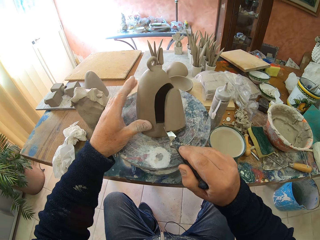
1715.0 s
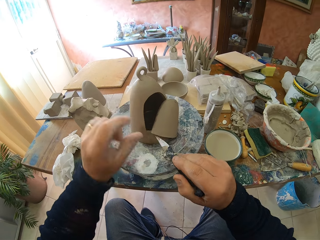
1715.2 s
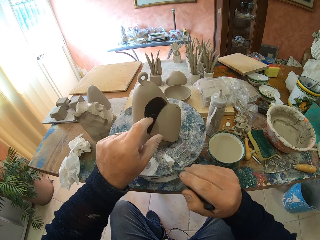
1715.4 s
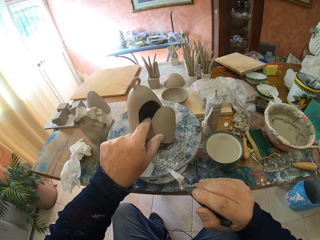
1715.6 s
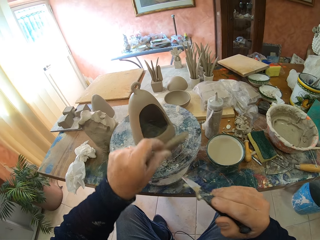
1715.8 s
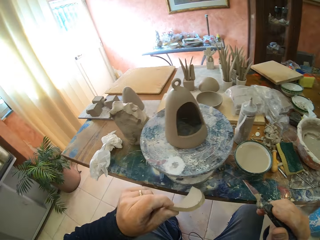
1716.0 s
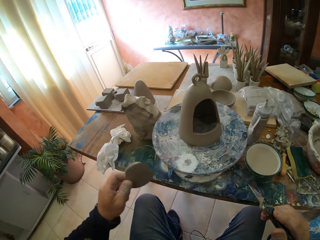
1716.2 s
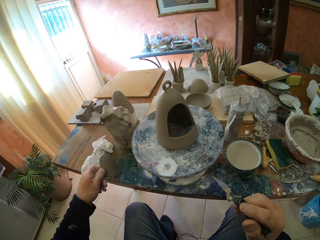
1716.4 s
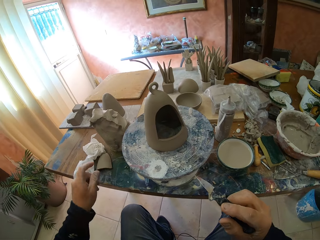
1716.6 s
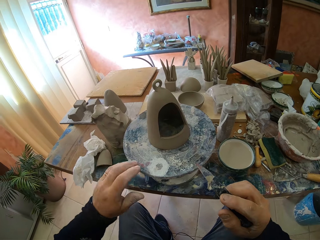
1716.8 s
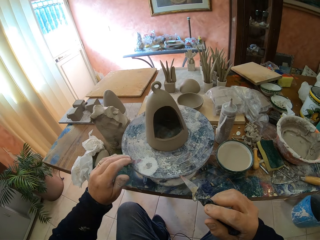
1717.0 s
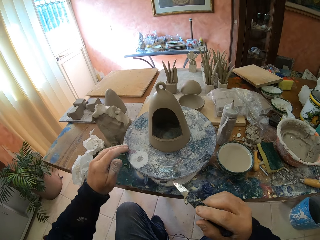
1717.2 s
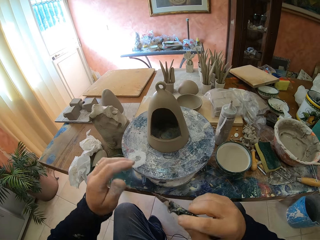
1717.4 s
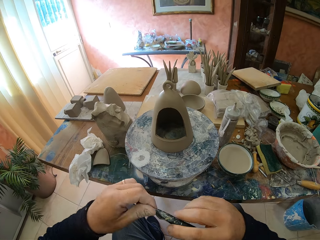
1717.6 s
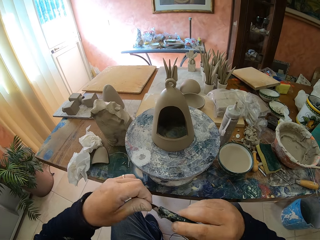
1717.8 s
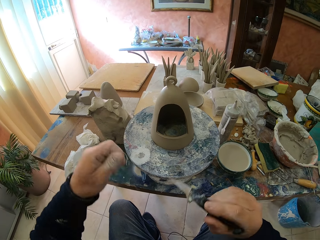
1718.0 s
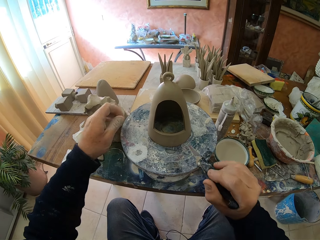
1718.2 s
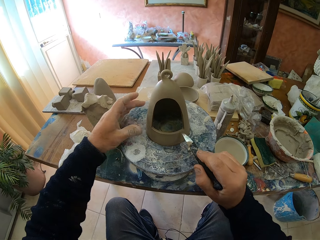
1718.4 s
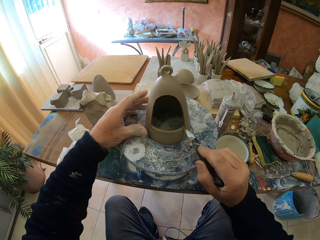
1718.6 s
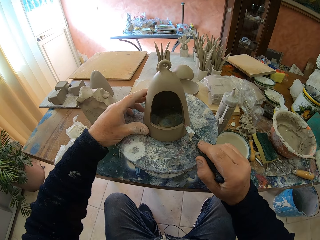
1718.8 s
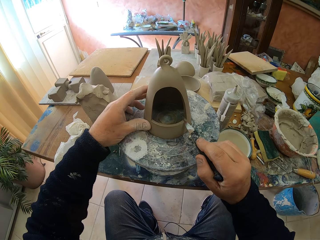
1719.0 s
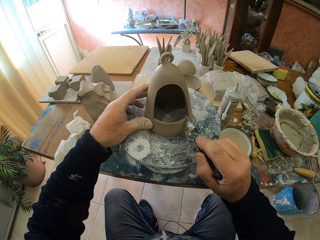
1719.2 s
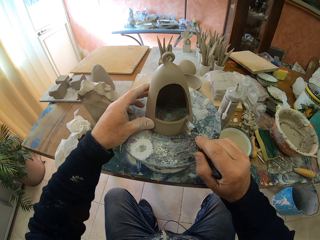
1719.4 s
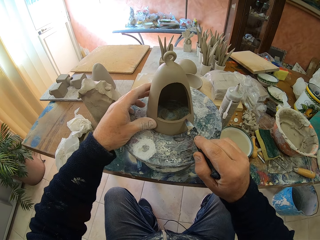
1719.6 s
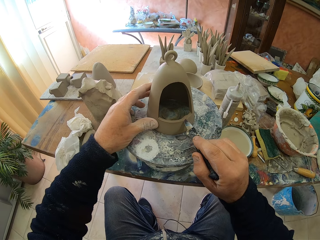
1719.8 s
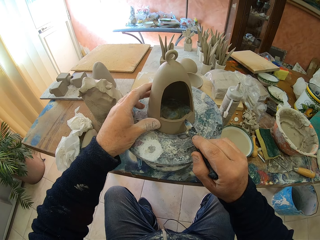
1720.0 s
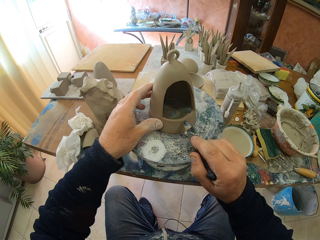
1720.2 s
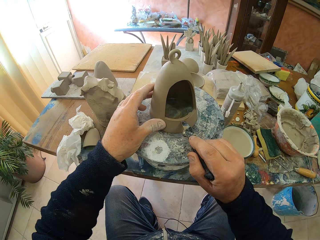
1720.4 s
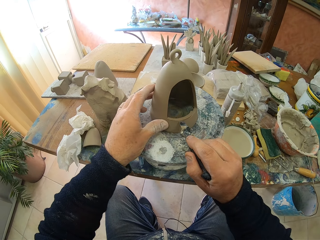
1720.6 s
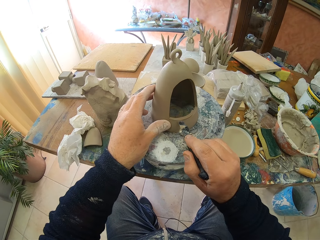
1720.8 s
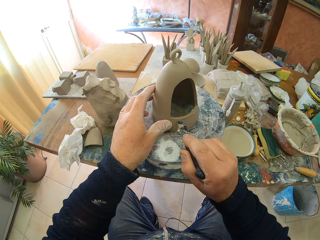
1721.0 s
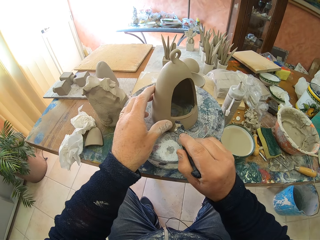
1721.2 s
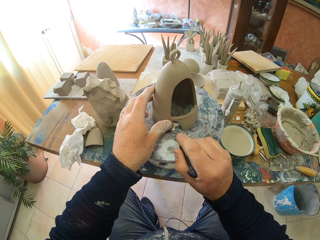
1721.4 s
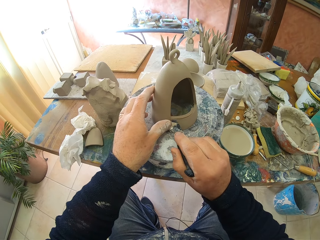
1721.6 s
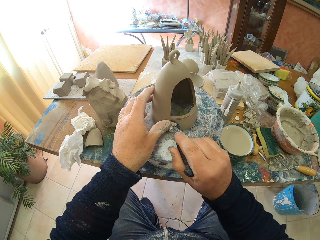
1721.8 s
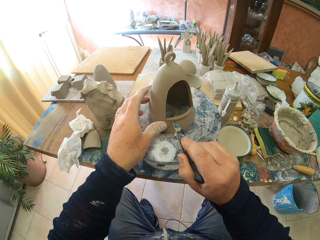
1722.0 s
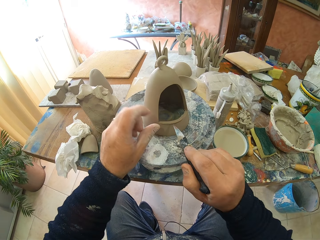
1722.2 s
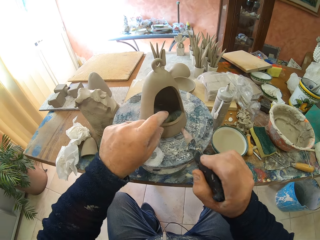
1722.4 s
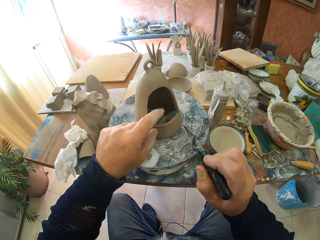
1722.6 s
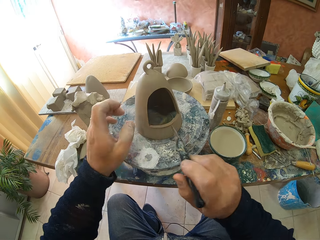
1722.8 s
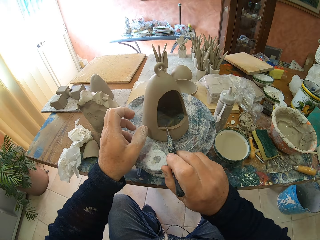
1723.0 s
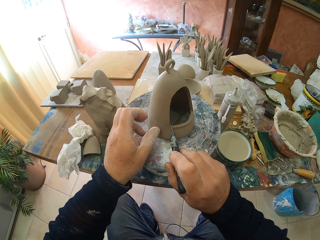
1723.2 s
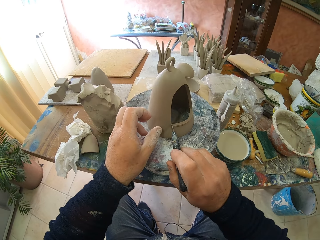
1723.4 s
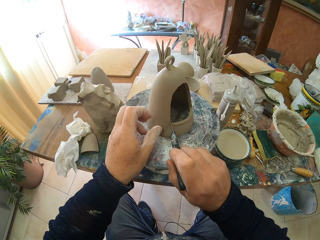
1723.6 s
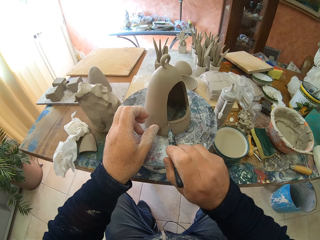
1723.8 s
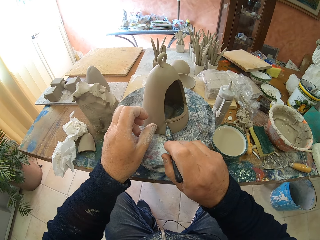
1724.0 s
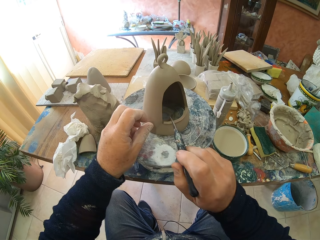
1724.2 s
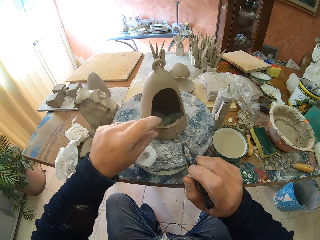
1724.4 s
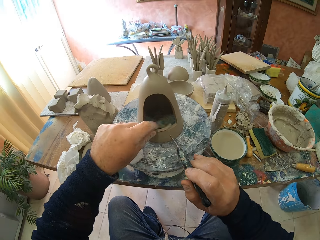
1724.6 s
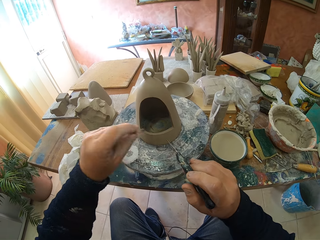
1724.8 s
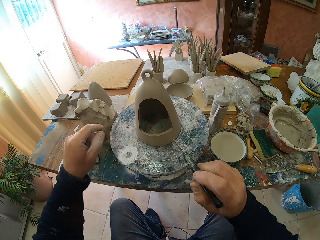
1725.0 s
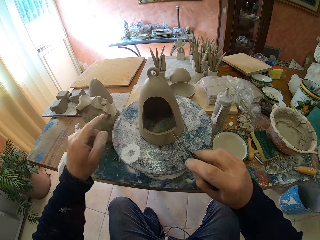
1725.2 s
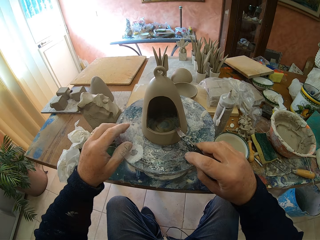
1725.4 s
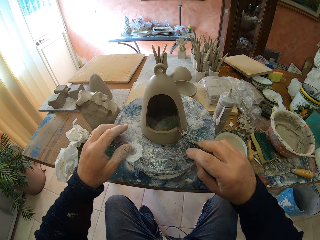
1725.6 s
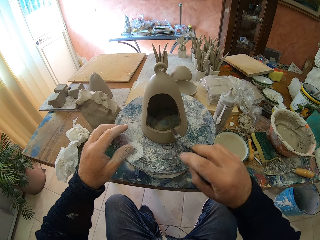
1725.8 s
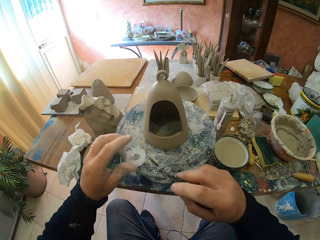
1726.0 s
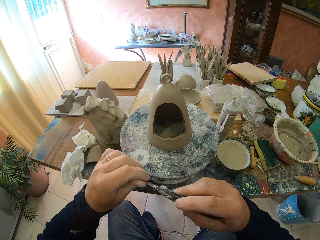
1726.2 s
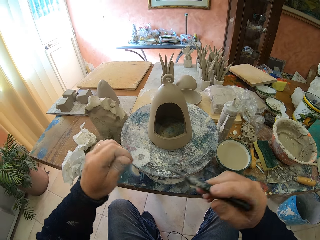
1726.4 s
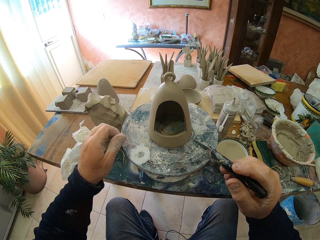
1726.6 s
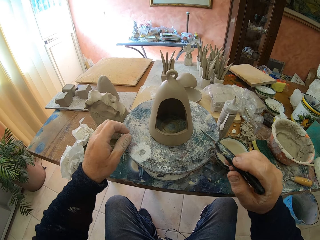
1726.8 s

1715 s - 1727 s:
The camera wearer puts the clay on the table. They cut the clay.

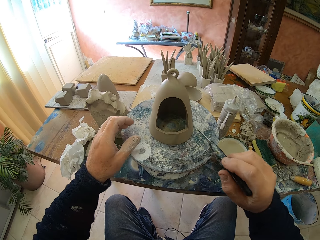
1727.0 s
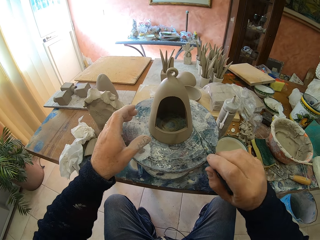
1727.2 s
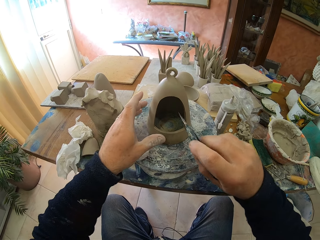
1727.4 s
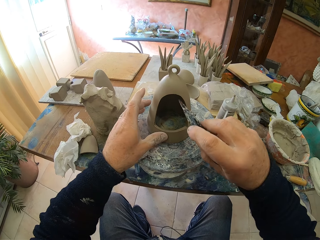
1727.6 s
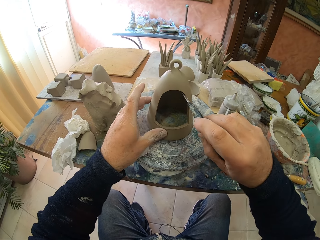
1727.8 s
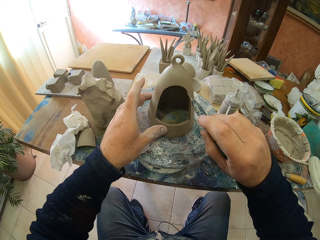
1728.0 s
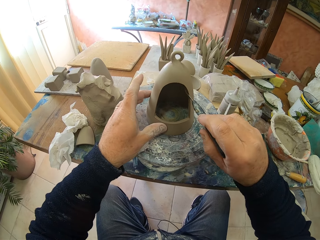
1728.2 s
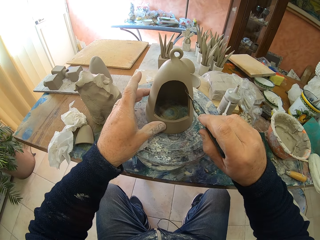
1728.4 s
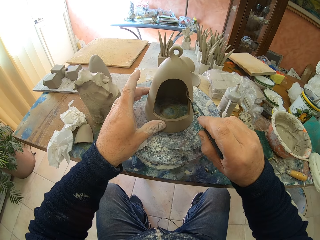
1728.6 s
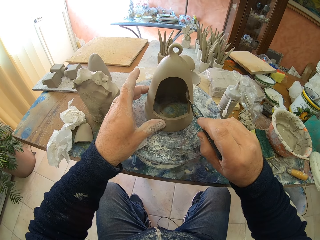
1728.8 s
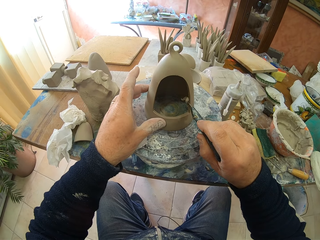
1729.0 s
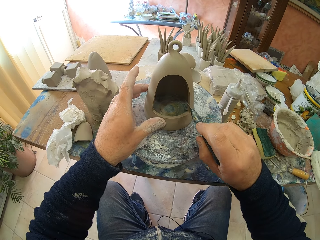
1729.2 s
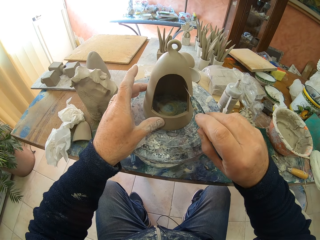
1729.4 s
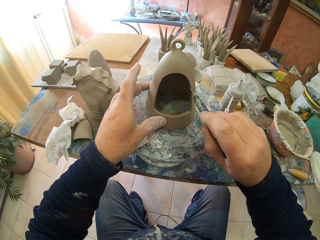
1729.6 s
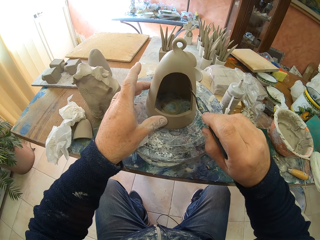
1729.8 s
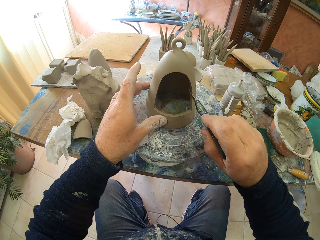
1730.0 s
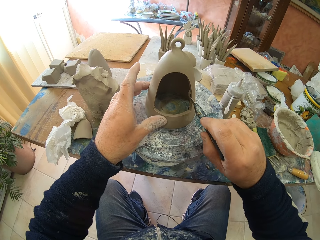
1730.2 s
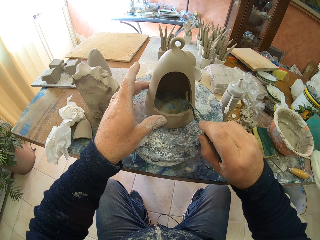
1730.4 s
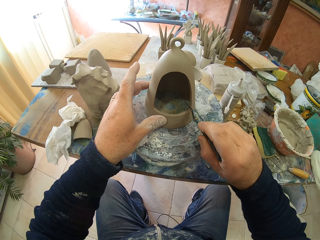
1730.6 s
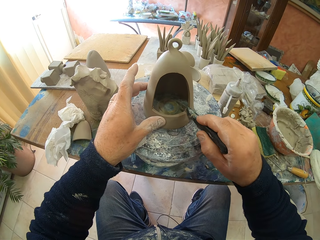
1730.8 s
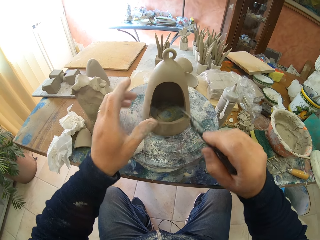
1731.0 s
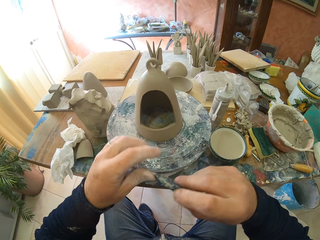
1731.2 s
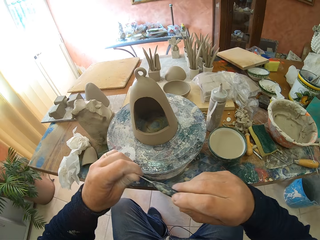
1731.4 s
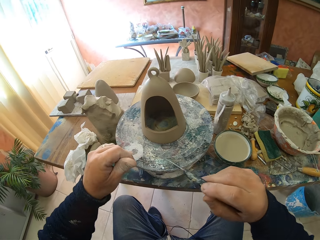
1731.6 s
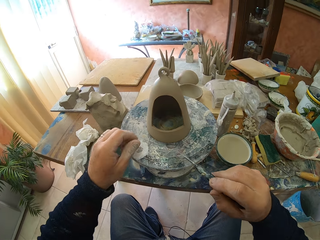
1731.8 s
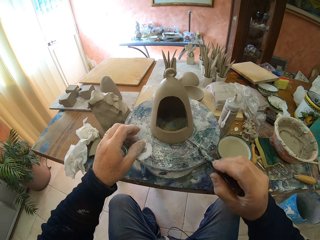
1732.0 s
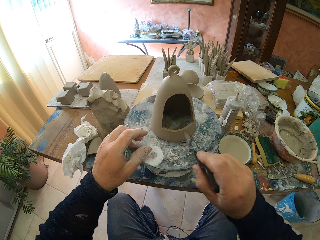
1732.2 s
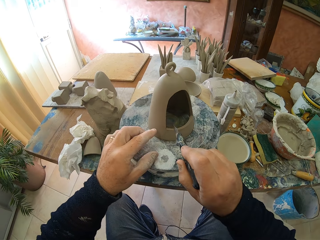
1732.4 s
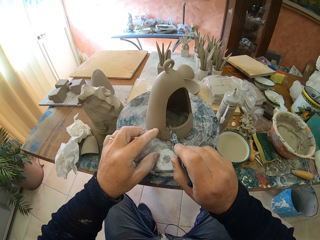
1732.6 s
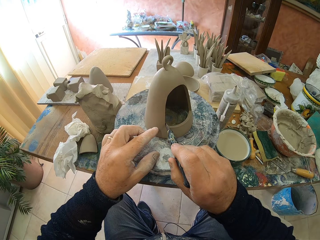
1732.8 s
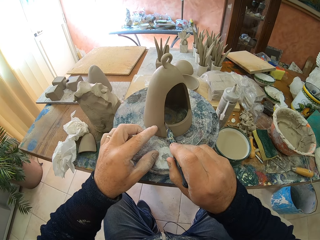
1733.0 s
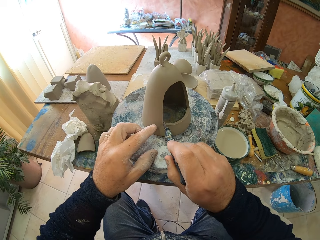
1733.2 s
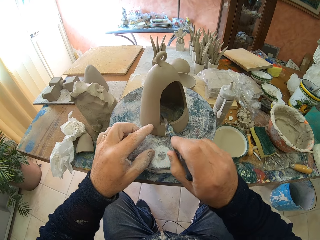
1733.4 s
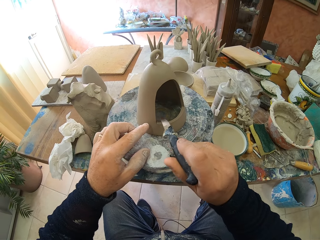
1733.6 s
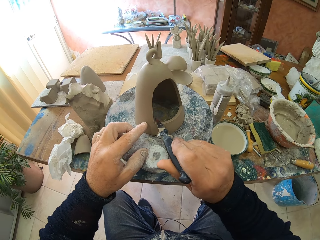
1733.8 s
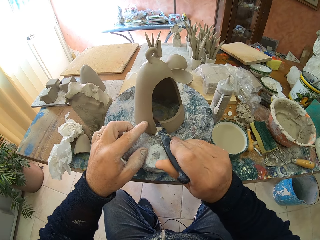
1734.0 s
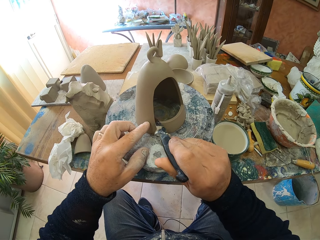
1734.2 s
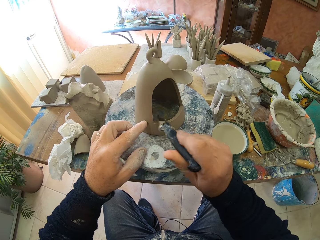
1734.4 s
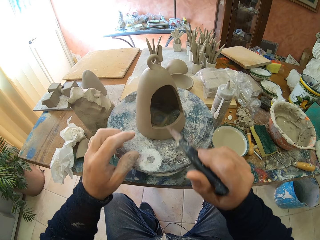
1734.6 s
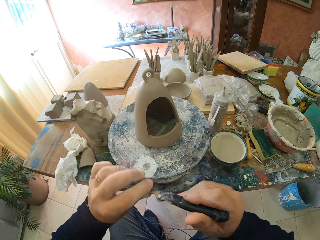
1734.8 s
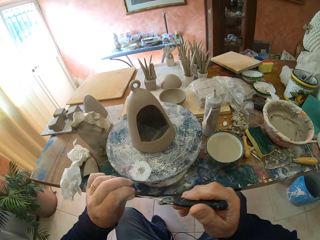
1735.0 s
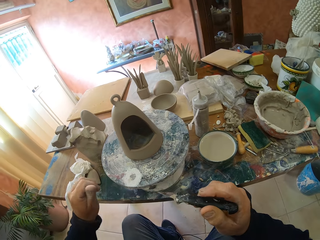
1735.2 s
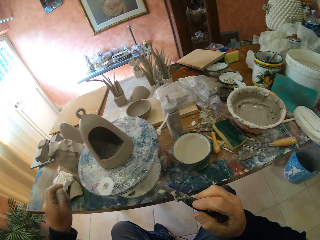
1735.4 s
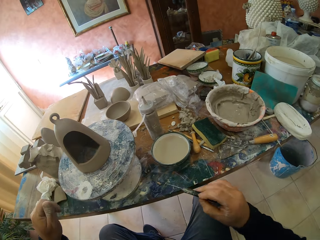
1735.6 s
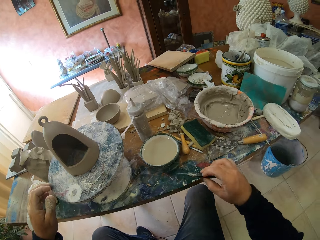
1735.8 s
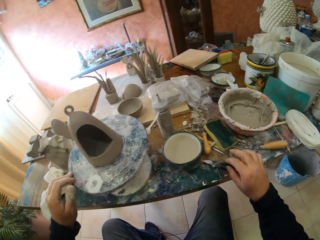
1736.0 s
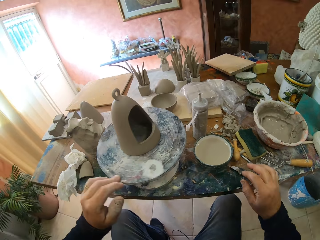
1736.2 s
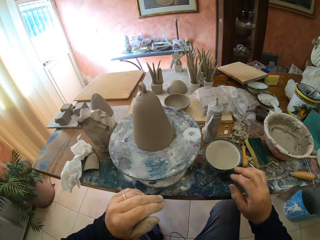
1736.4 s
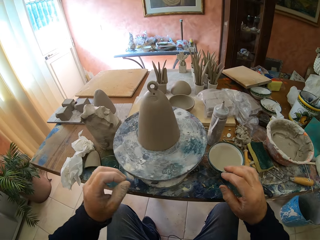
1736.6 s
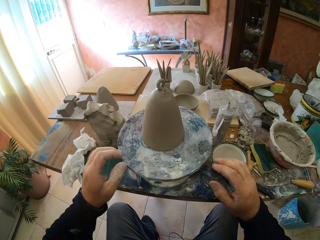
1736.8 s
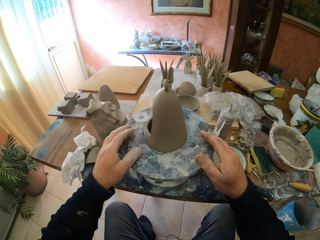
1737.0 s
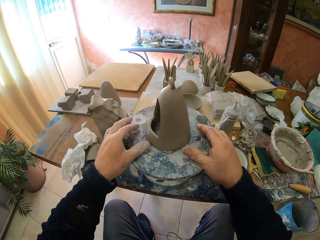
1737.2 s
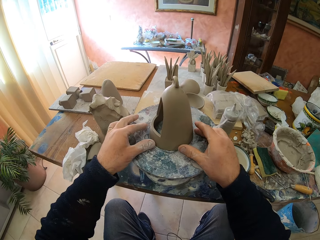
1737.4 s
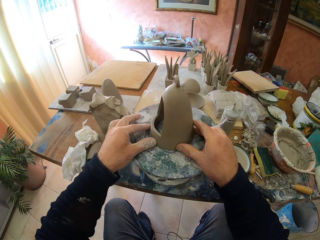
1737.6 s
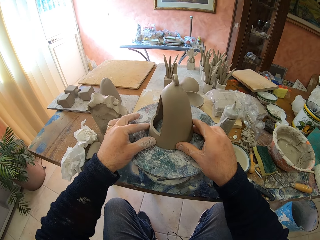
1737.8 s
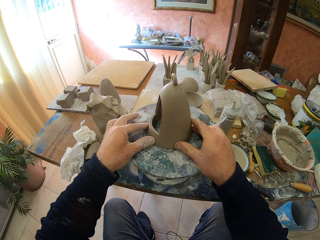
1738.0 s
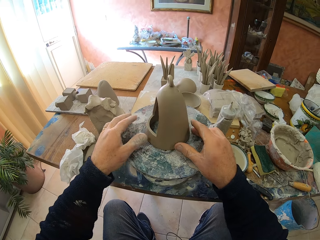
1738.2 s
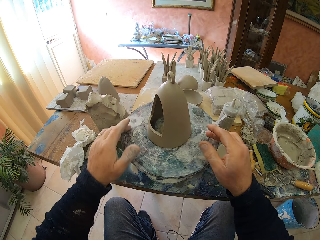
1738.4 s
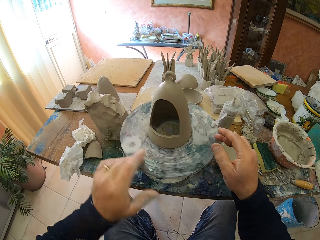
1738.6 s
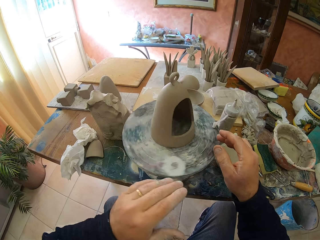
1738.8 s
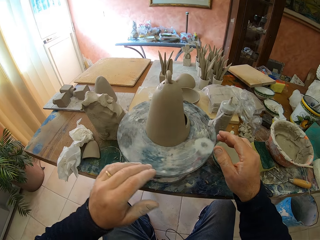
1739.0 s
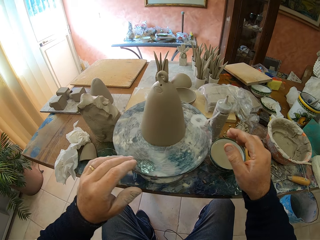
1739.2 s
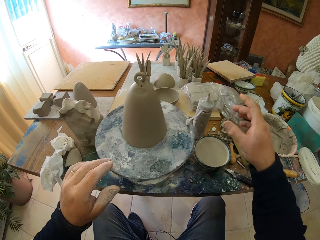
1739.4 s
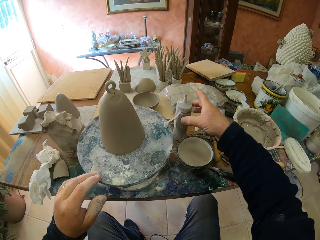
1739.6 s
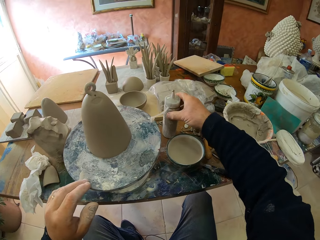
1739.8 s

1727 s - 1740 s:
The camera wearer puts the pen knife on the table.
